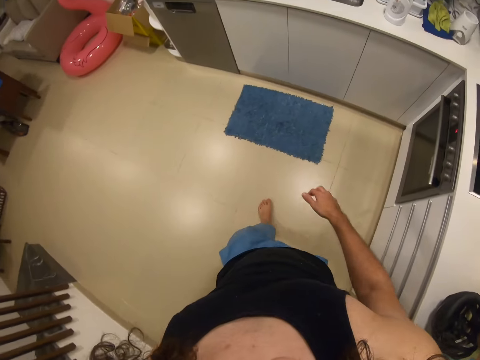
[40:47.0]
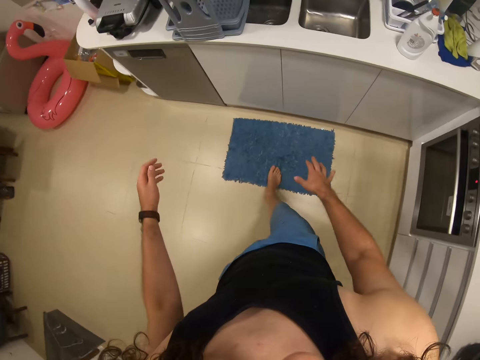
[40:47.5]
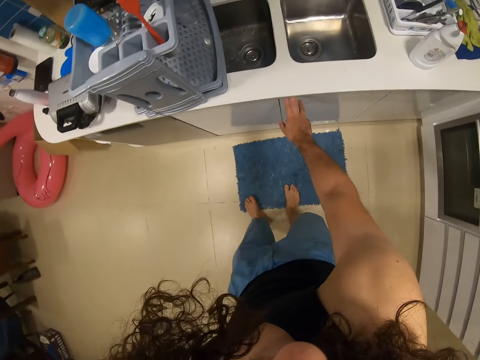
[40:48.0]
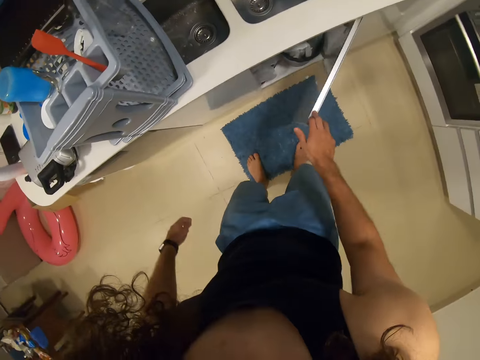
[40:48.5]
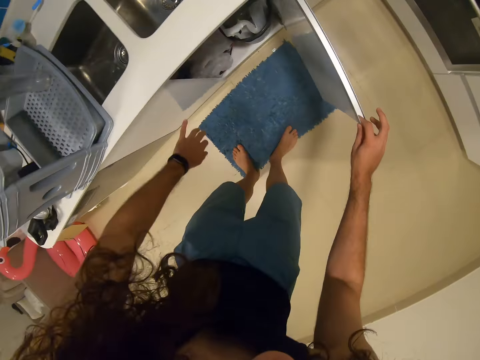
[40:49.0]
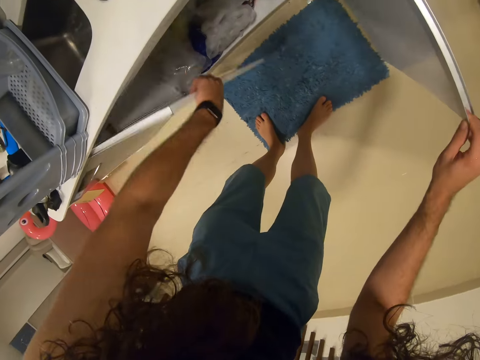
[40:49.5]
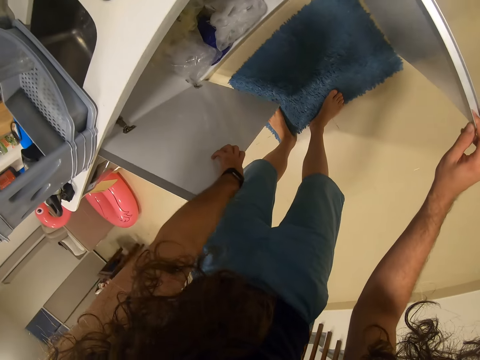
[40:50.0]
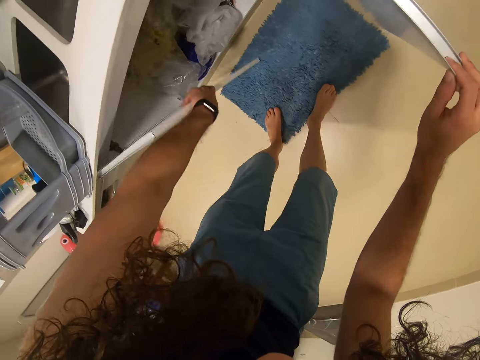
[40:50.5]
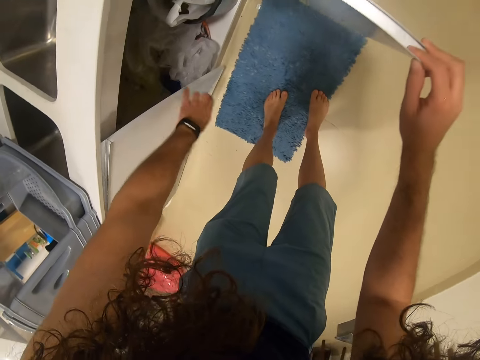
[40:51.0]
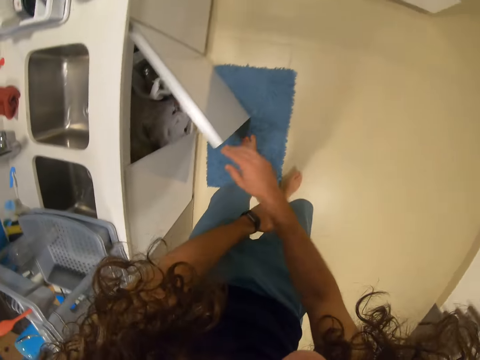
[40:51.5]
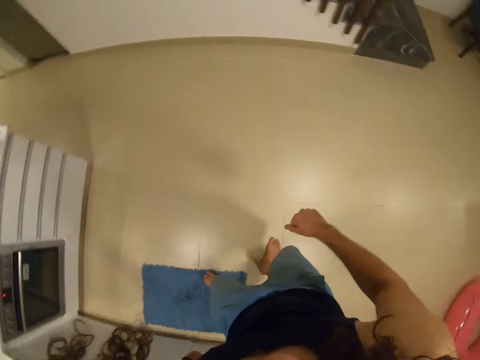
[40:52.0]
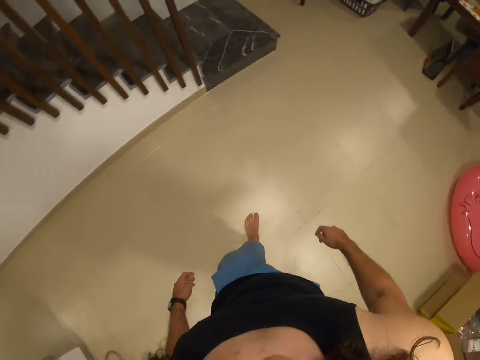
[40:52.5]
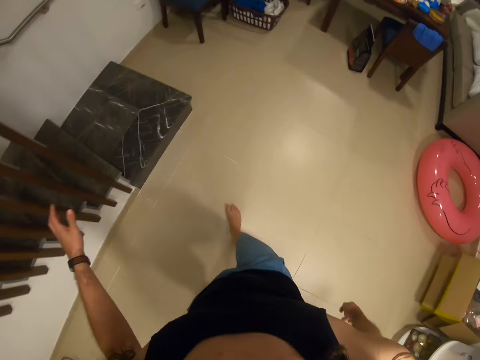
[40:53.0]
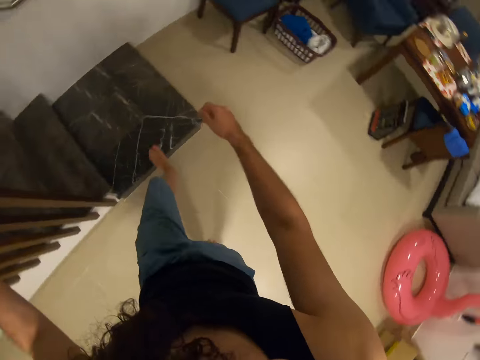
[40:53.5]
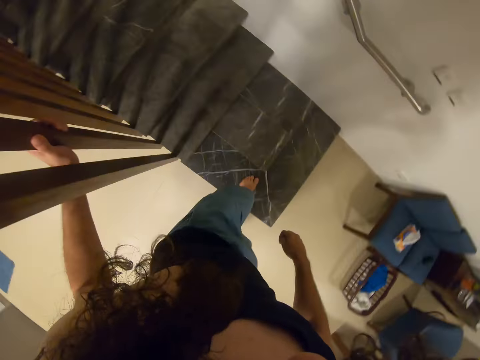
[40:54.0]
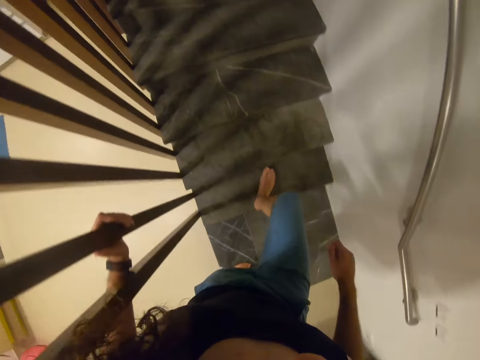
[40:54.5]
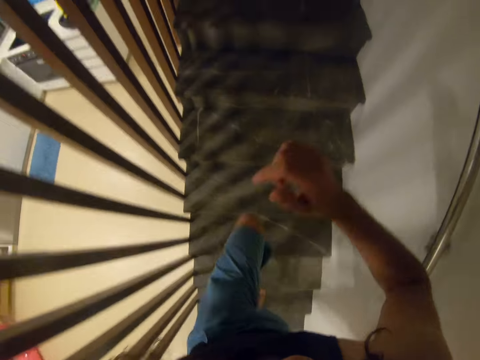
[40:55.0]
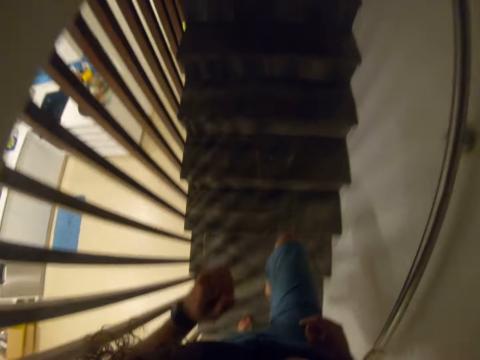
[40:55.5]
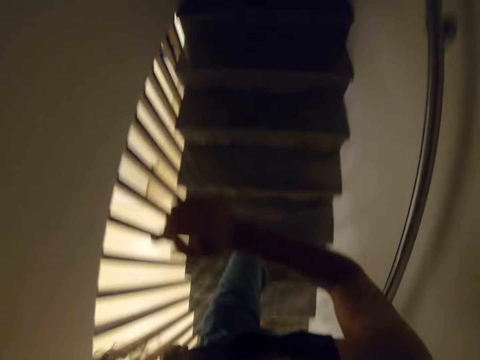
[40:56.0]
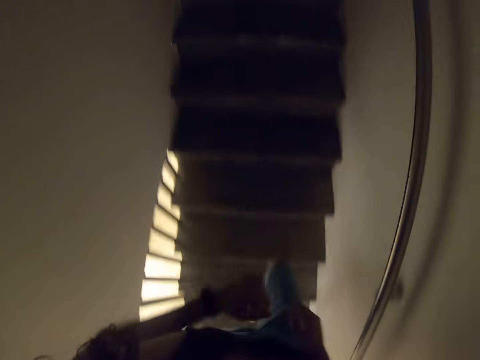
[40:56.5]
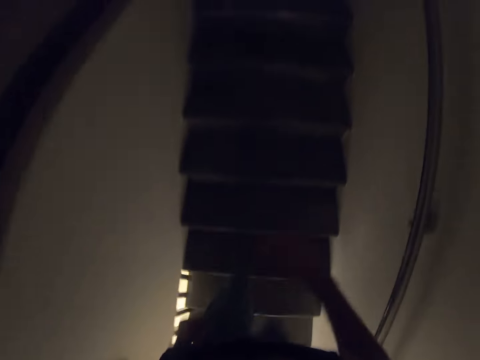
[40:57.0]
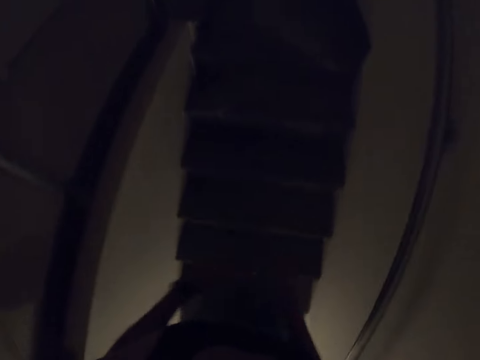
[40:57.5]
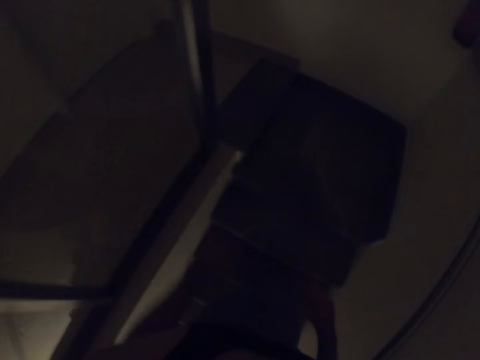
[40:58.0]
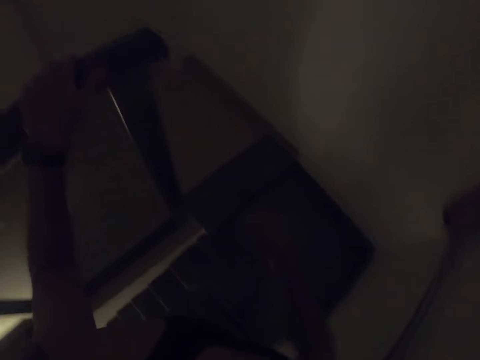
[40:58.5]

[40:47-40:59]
The camera wearer opens the kitchen cupboard. They close the kitchen cupboard. They walk in the house. They climb the stairs.

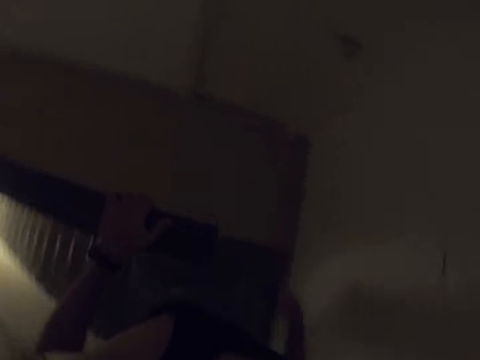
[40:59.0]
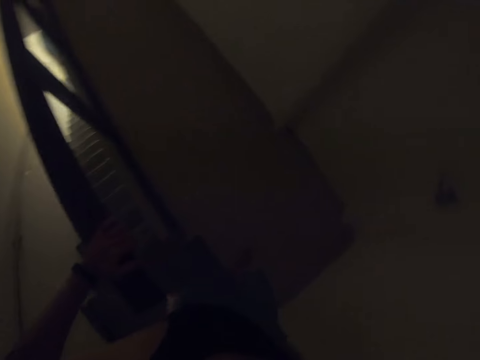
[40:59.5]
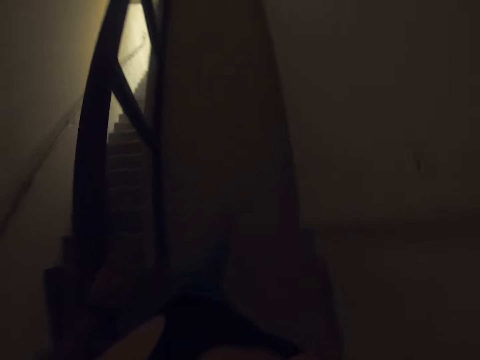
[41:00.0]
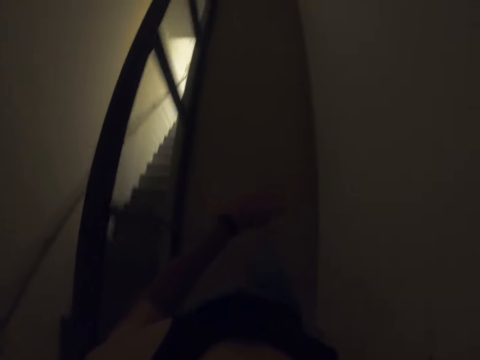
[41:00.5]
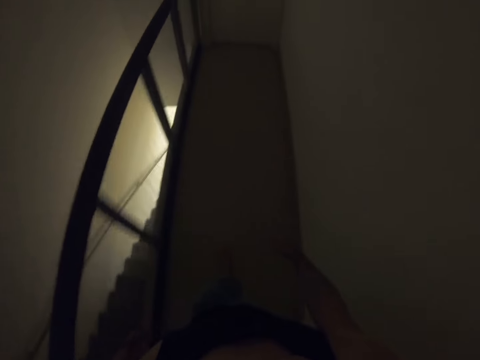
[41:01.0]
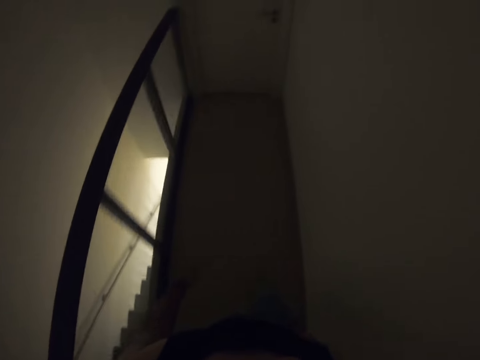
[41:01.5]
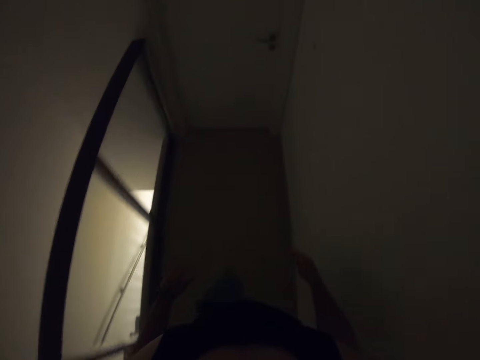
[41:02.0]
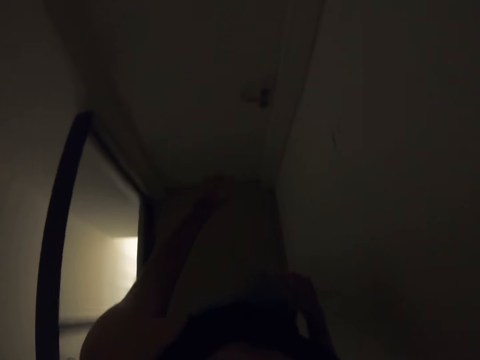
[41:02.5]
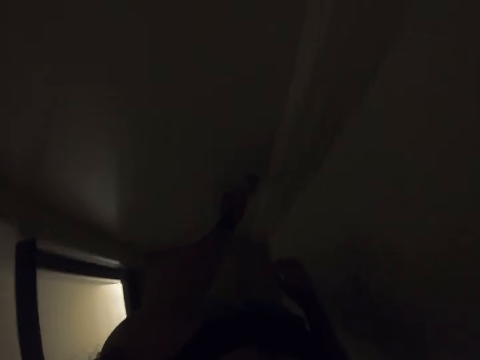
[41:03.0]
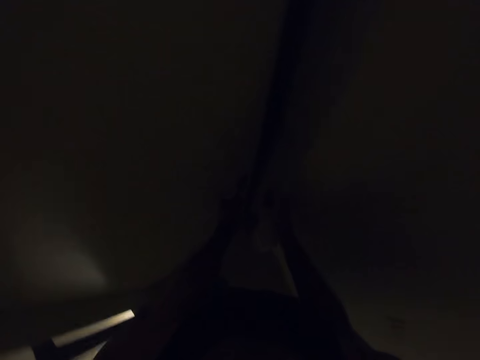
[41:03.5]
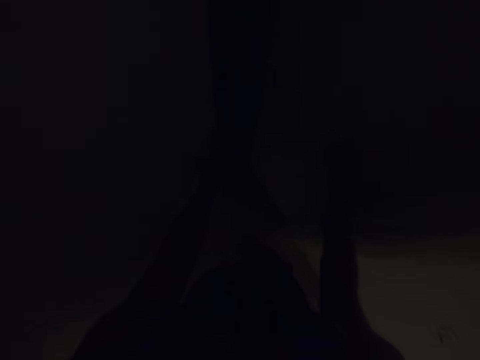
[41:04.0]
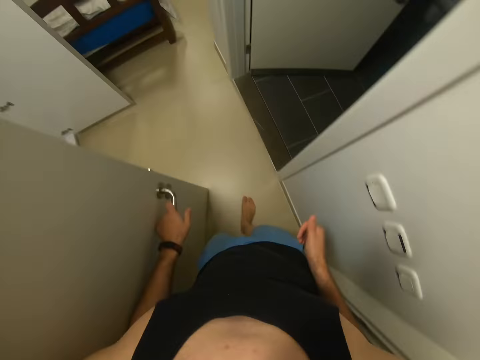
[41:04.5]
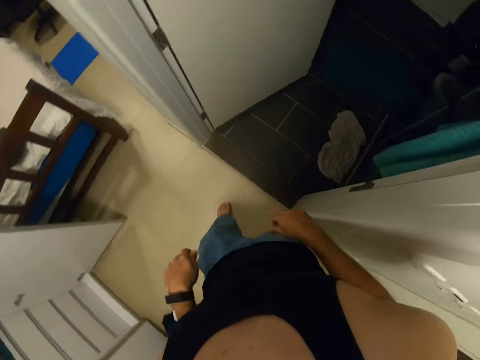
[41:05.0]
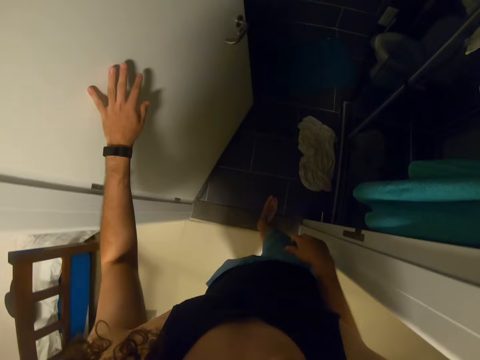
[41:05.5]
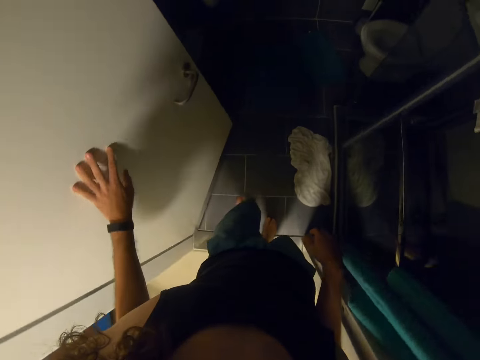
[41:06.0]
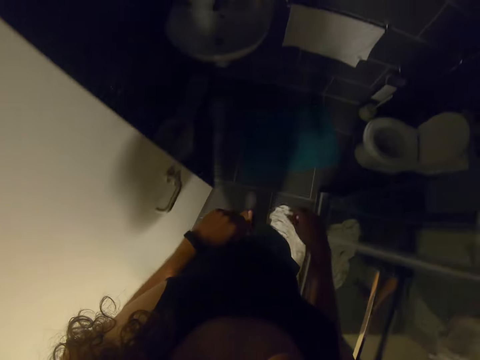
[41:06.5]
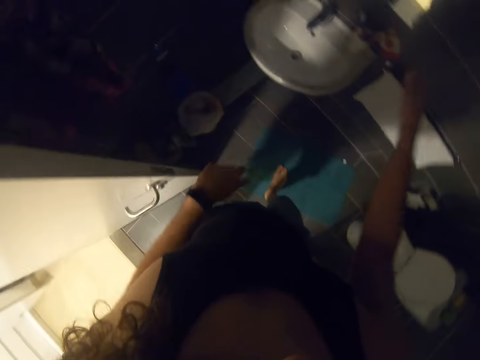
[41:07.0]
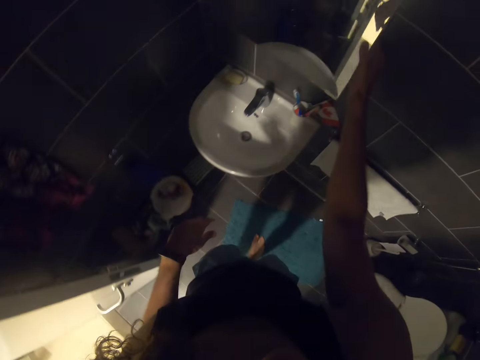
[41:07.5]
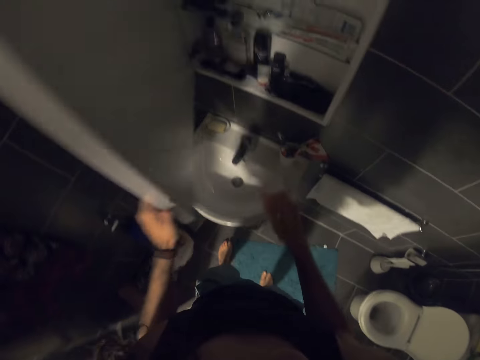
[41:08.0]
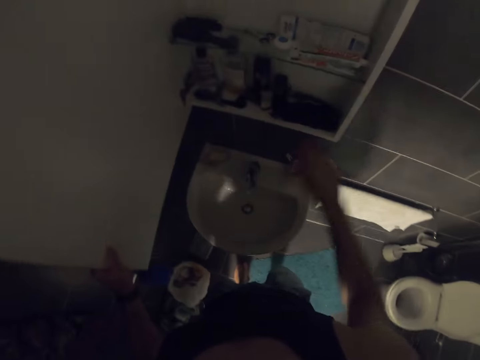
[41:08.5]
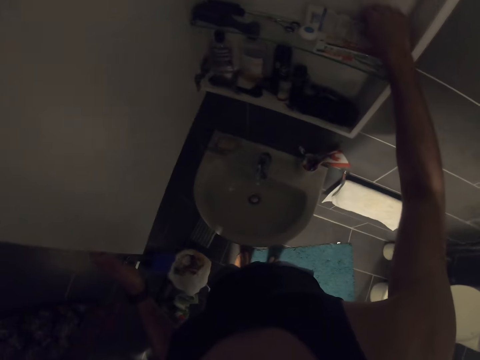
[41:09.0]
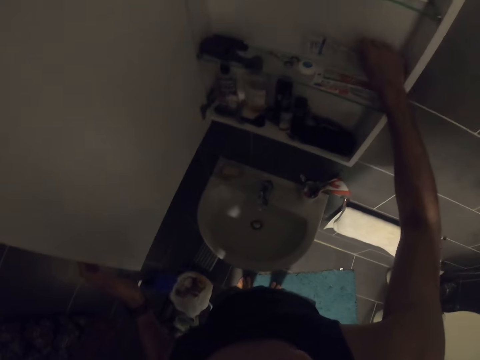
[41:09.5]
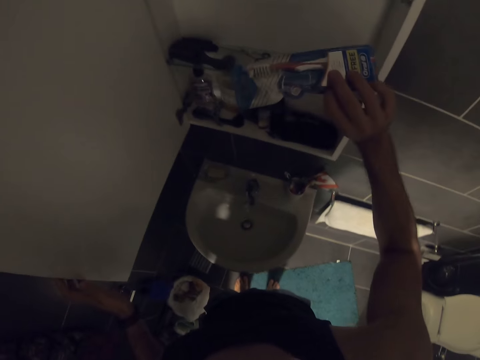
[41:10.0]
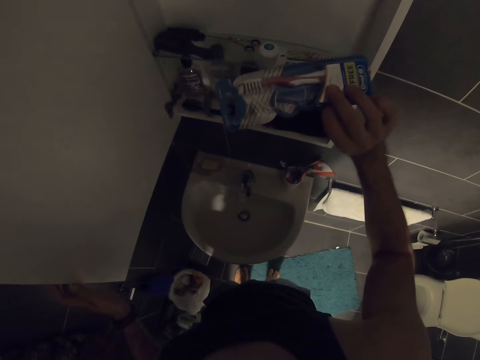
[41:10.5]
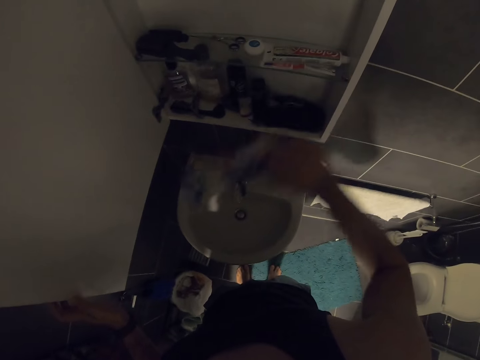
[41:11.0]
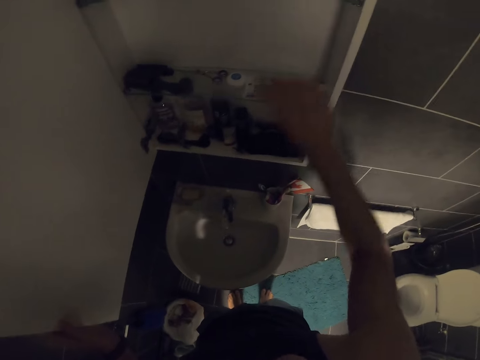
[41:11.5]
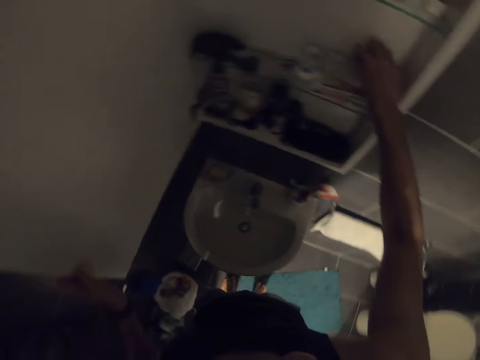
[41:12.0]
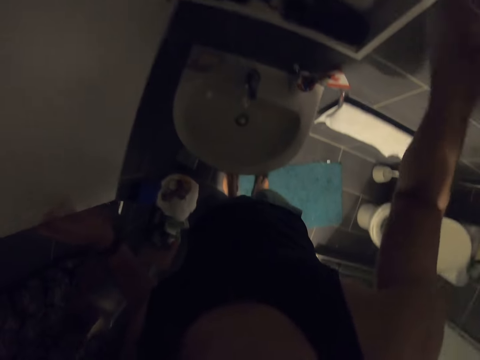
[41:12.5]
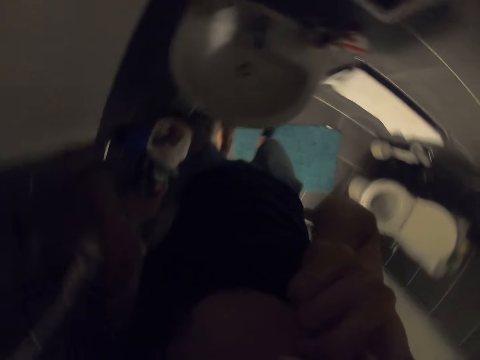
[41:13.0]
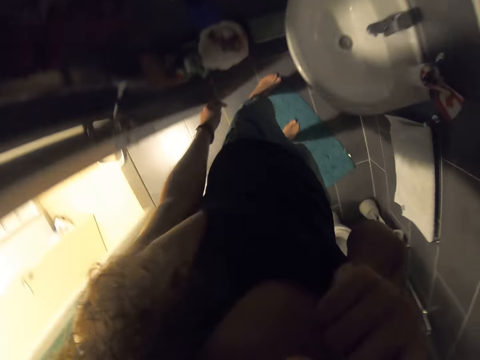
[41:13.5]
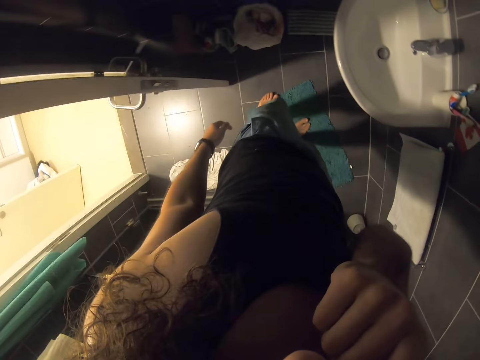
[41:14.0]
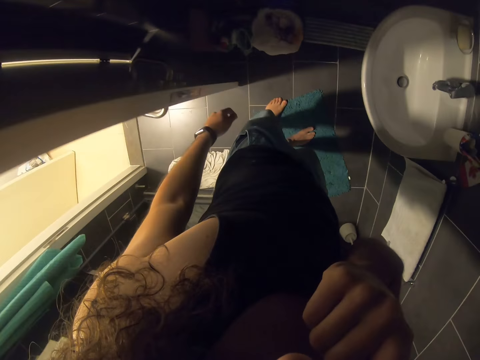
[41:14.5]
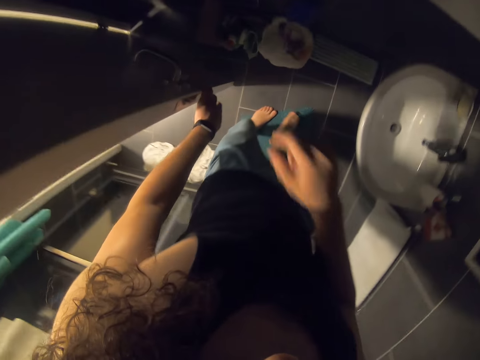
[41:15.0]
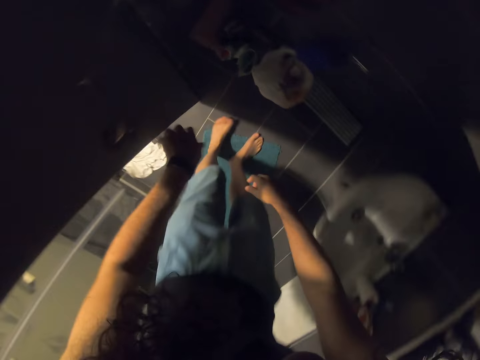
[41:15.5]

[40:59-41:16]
The camera wearer walks around. They open a door, switch on the light, and walk around. They open a drawer. They pick up a toothbrush. They hold the brush in the drawer. They drop the toothbrush. They look around.
